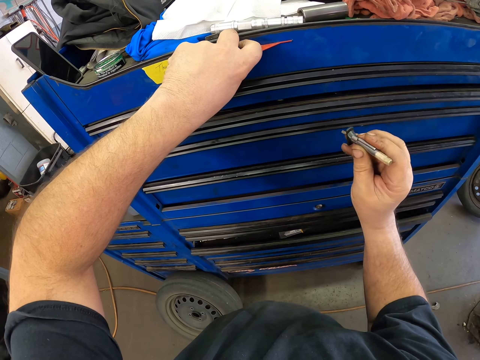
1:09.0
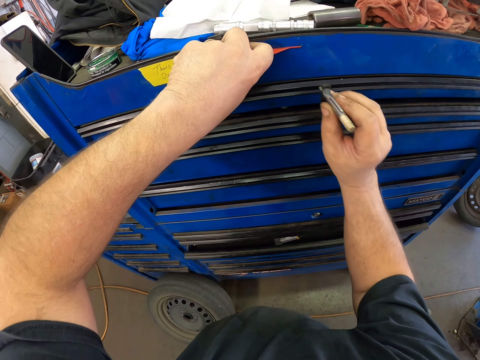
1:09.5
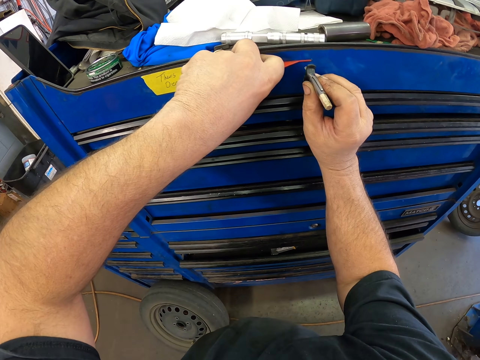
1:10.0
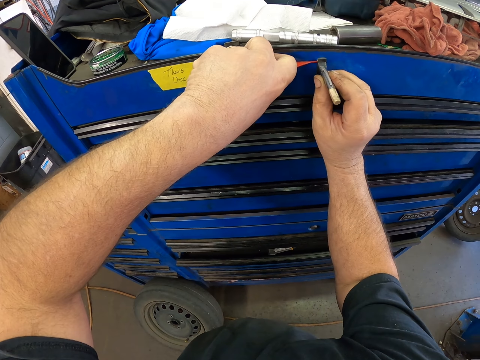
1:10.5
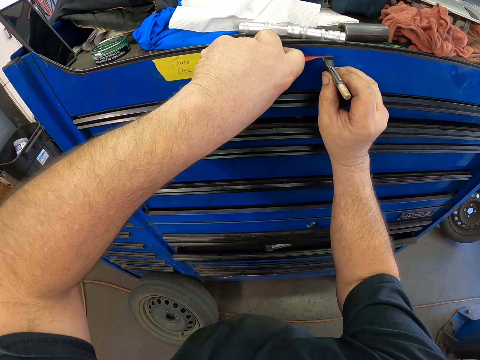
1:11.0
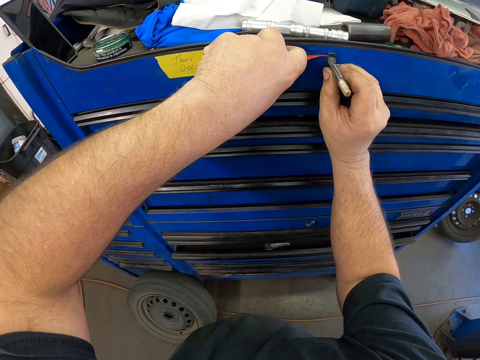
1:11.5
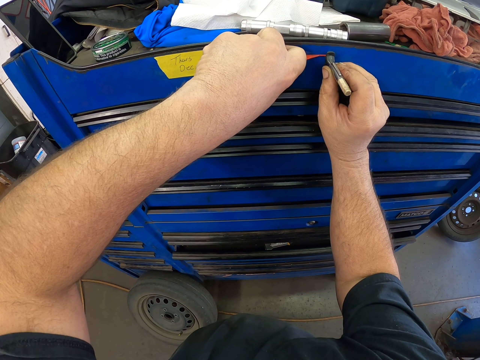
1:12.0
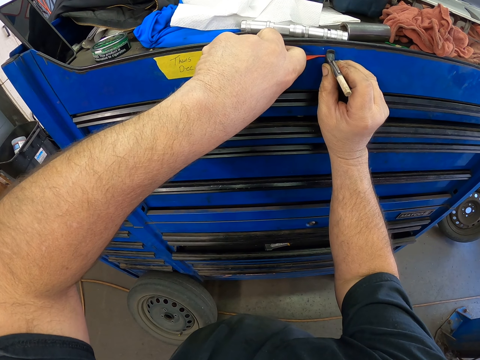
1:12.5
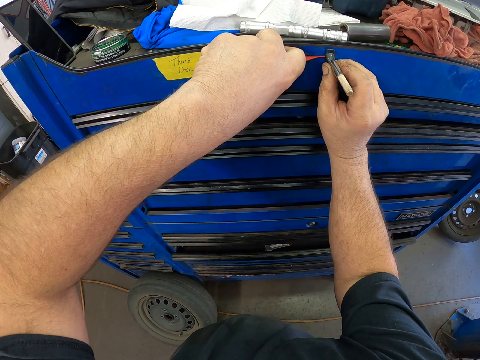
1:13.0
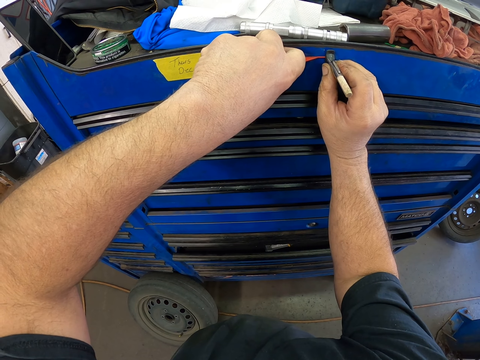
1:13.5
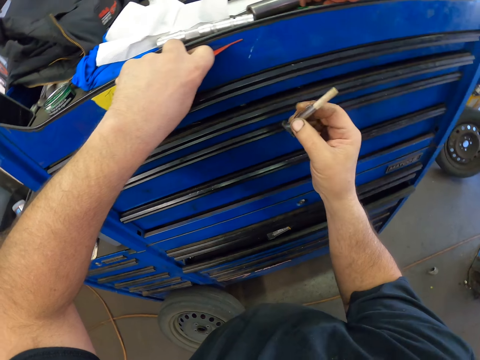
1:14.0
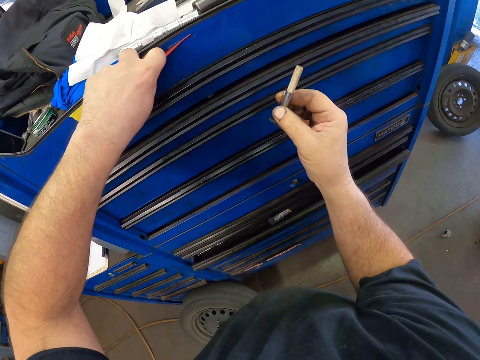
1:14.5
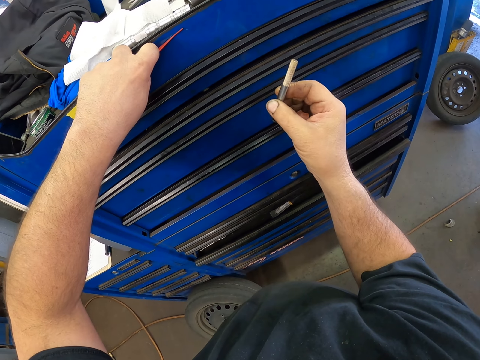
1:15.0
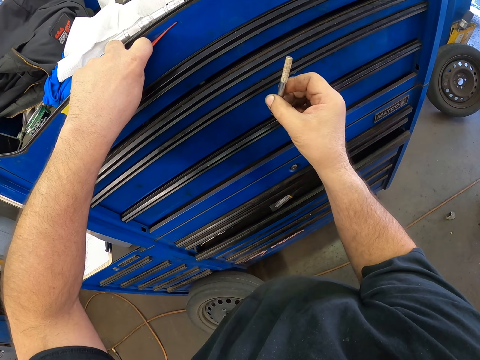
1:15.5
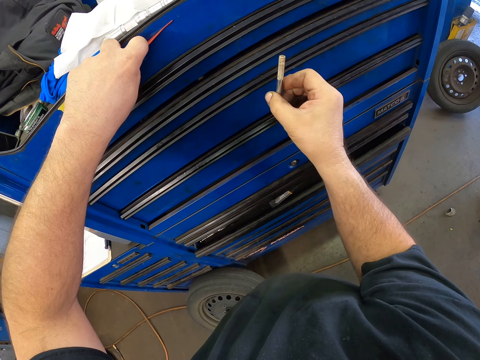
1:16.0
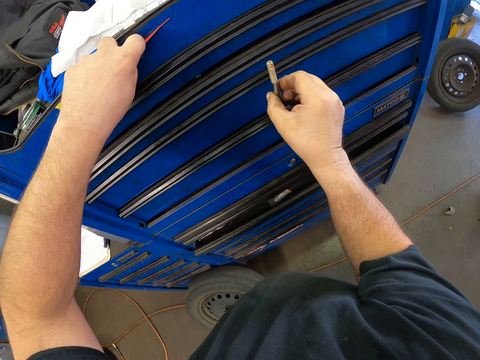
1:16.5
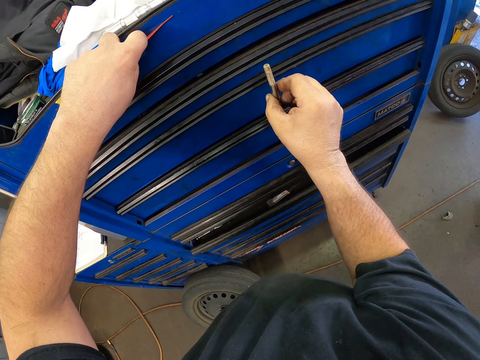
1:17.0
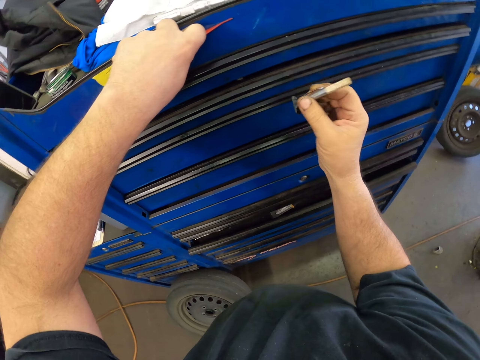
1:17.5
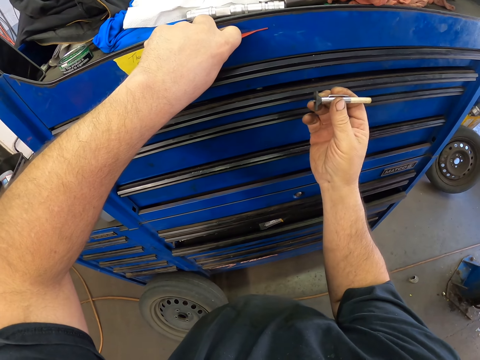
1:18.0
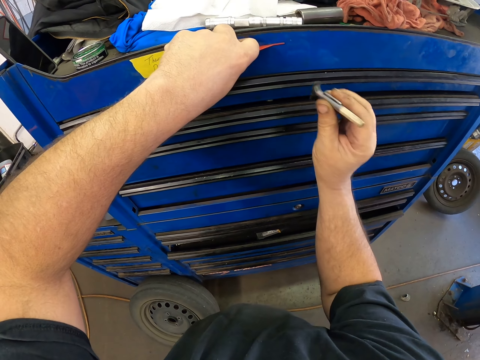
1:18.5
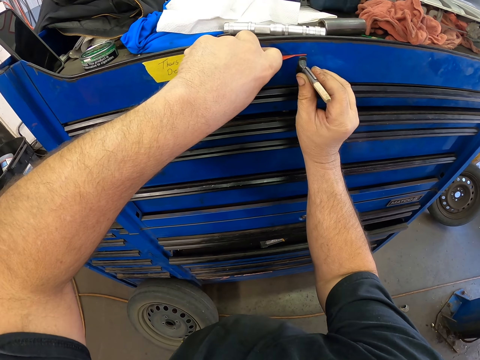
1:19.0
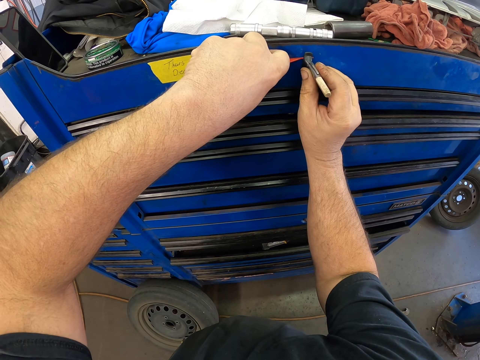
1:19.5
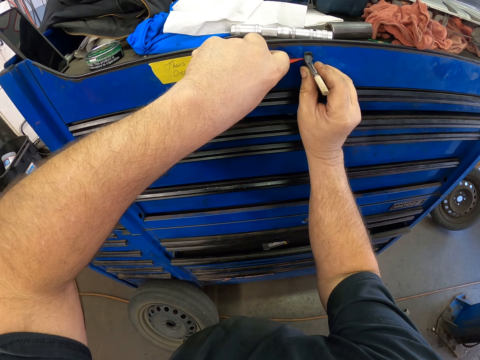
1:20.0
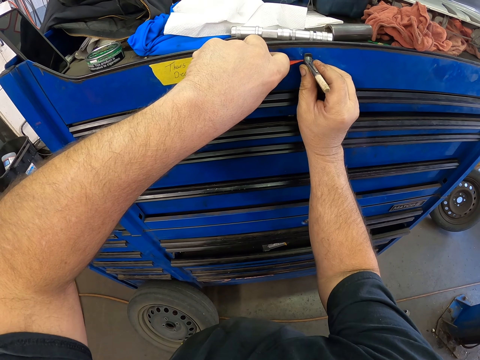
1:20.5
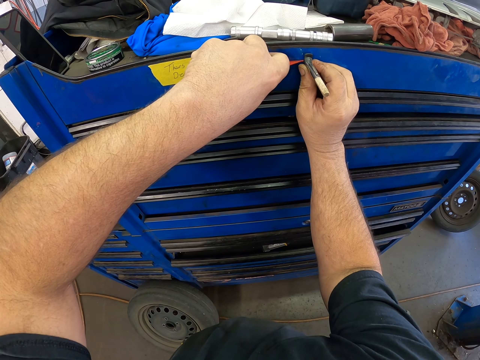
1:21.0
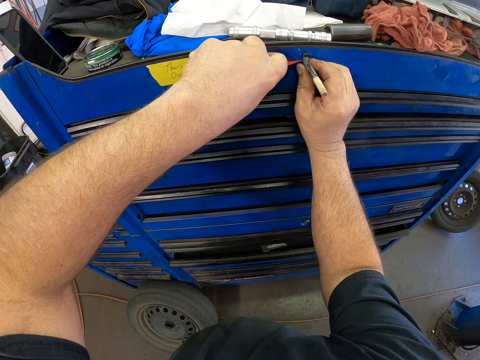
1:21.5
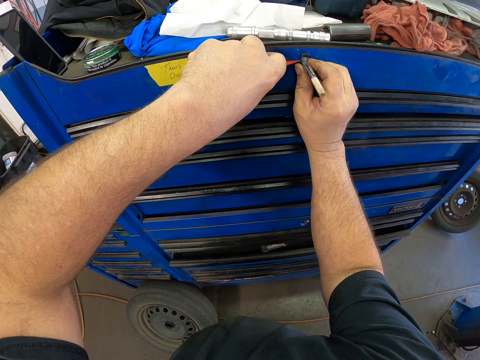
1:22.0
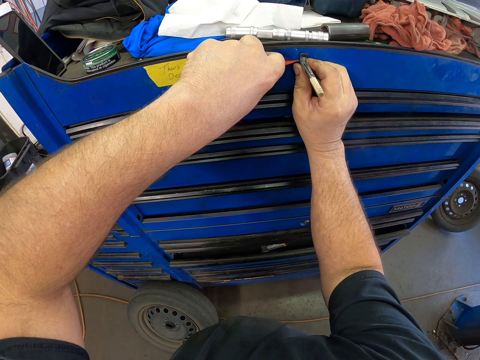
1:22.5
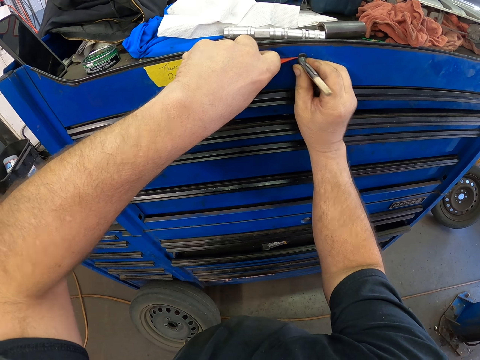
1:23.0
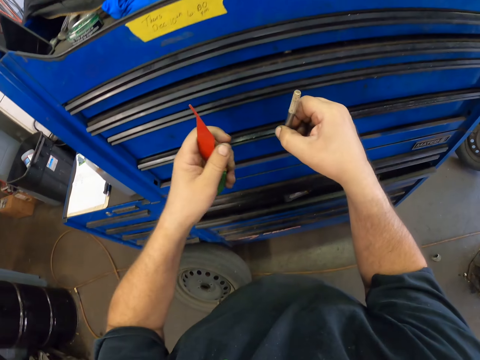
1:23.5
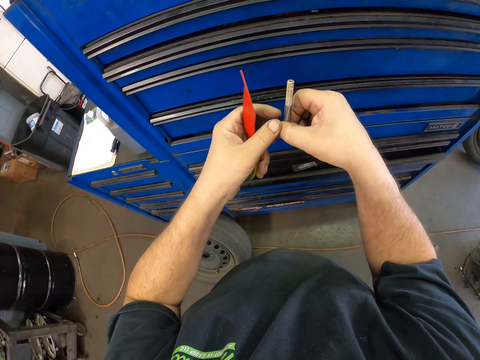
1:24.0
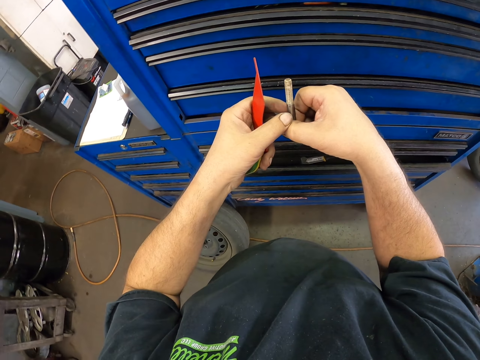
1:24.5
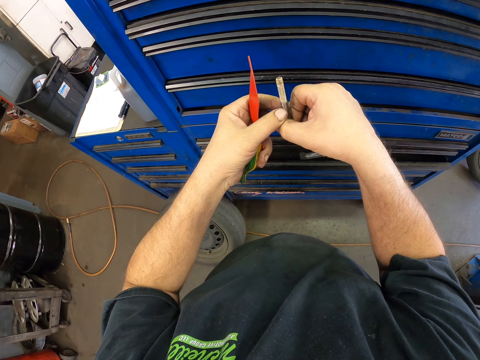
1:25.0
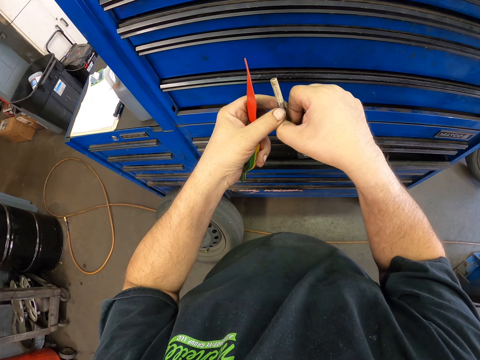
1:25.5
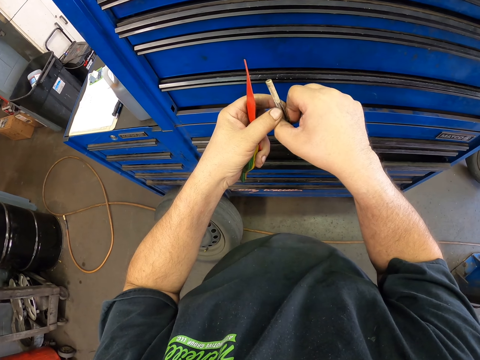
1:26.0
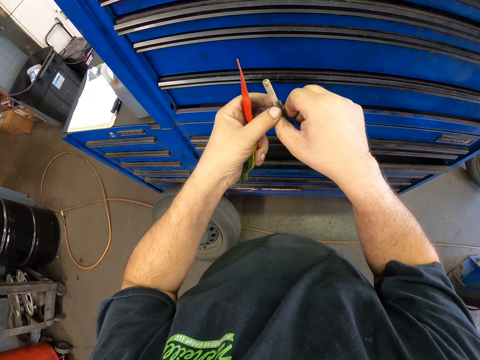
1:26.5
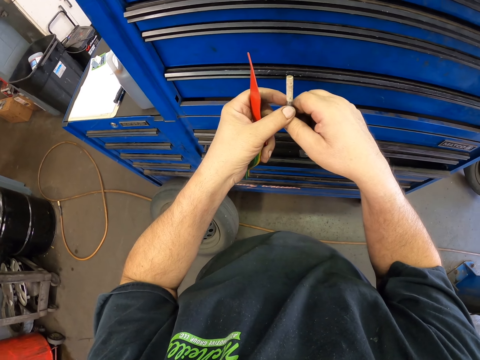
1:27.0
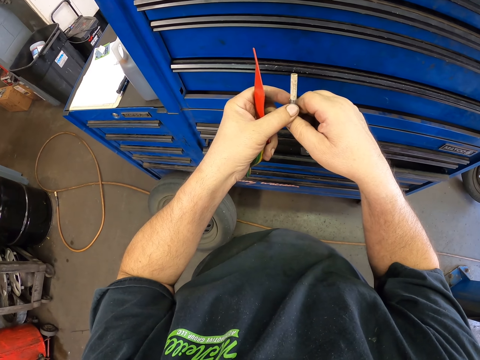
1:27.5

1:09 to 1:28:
The camera wearer puts a mark on something. They look at something. They hold something. They put a mark on something. They look at something.

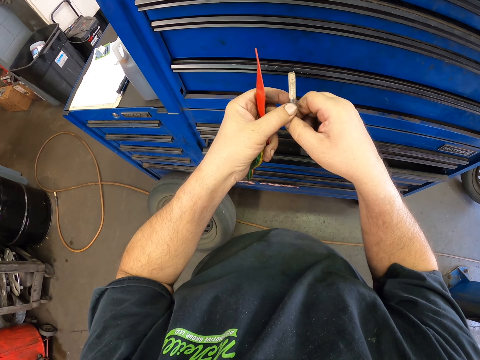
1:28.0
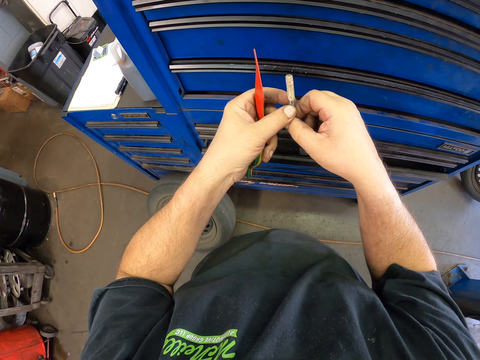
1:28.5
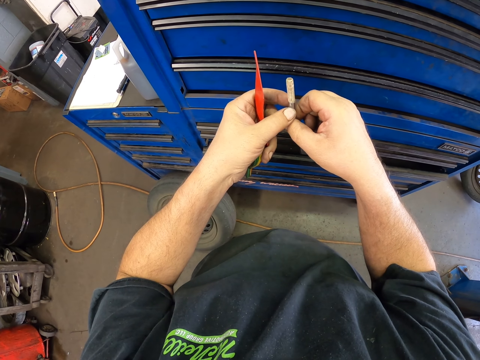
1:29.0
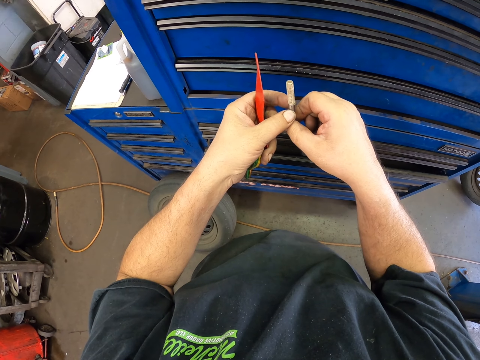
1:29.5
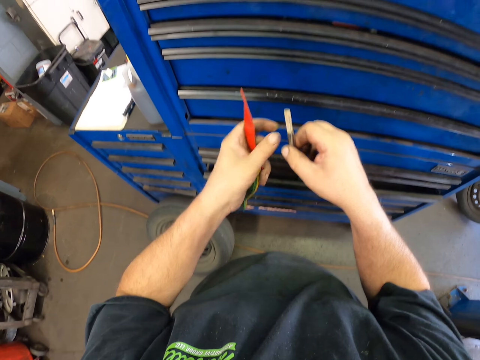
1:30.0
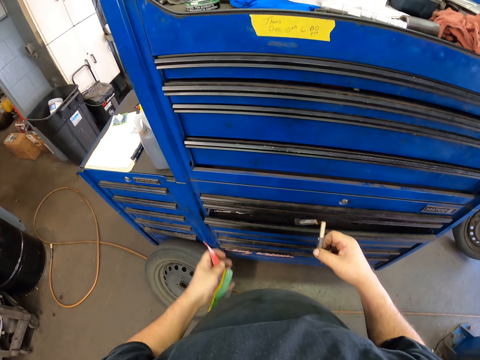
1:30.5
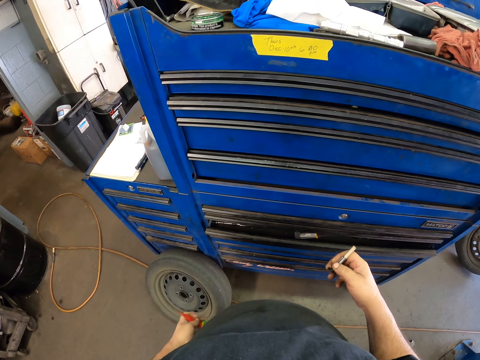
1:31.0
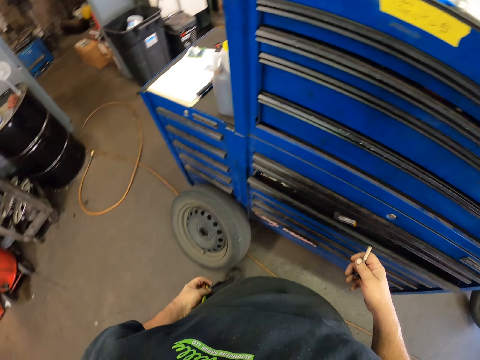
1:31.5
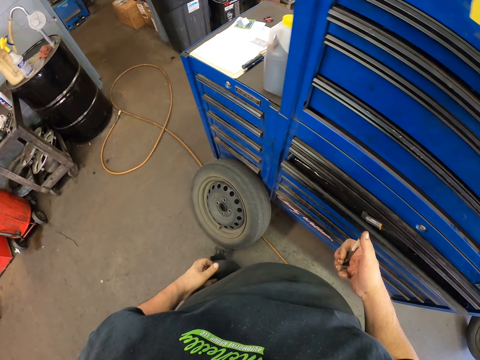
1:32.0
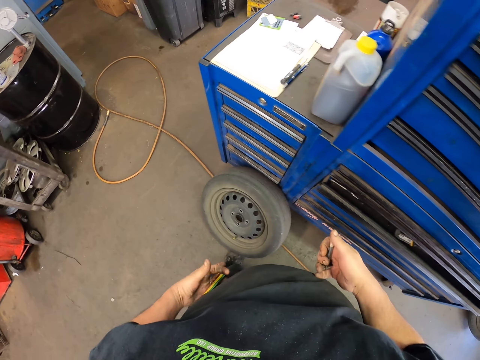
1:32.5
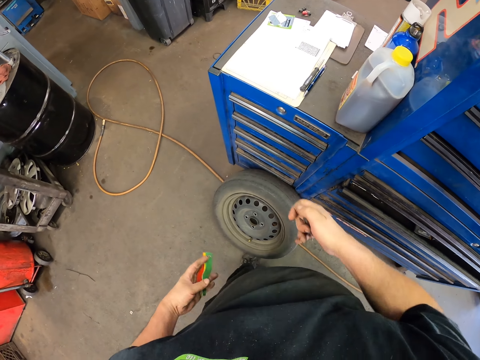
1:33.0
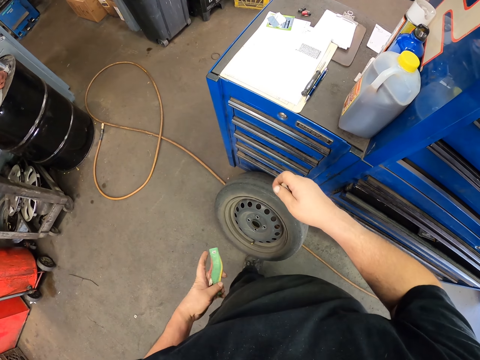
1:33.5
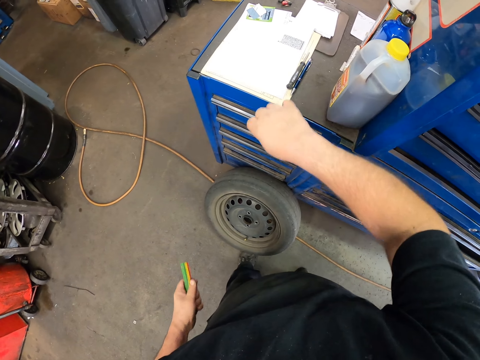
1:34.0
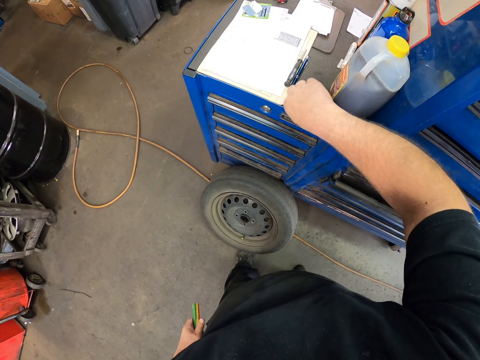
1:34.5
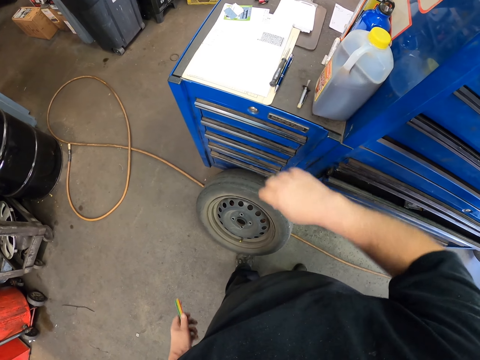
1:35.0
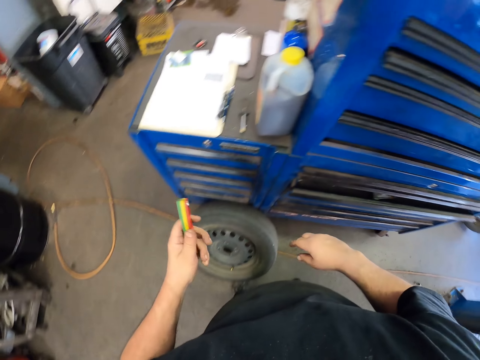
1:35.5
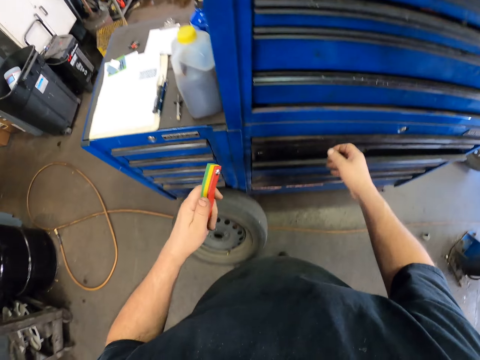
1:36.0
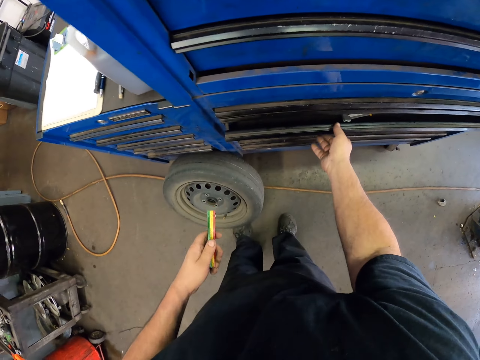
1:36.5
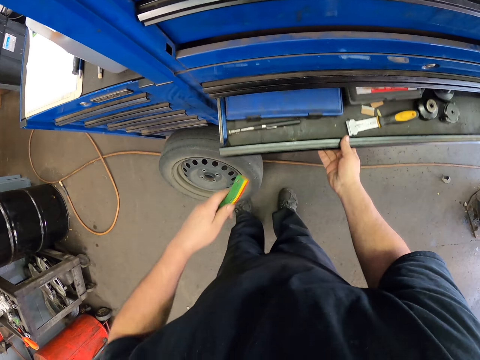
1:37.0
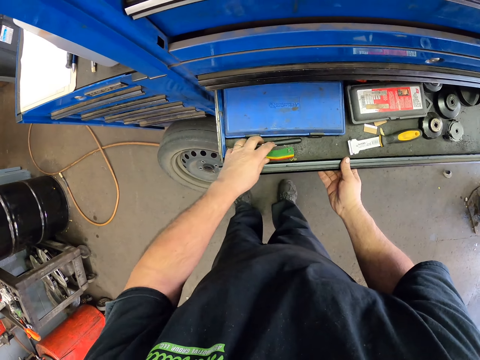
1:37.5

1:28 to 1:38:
The camera wearer puts something on the drawer cabinet. They pull a drawer.
